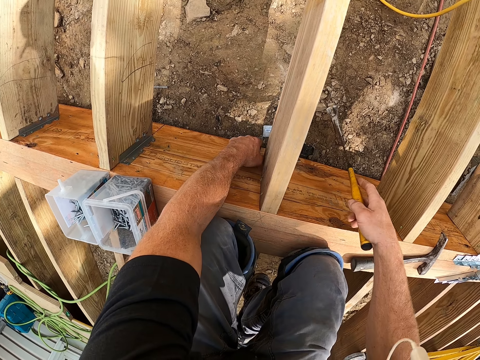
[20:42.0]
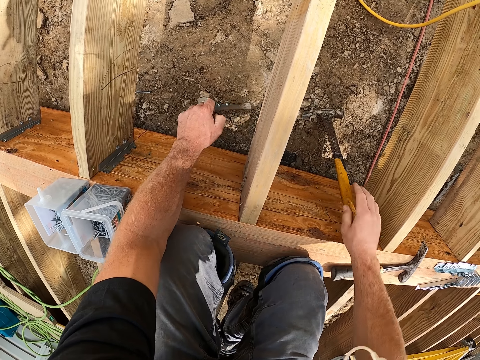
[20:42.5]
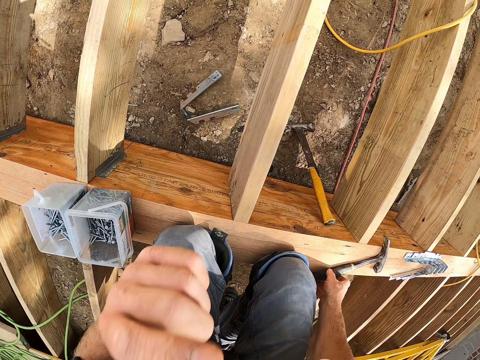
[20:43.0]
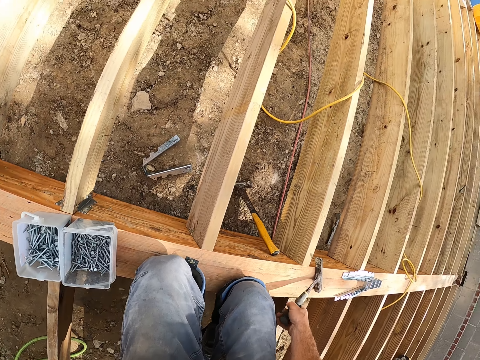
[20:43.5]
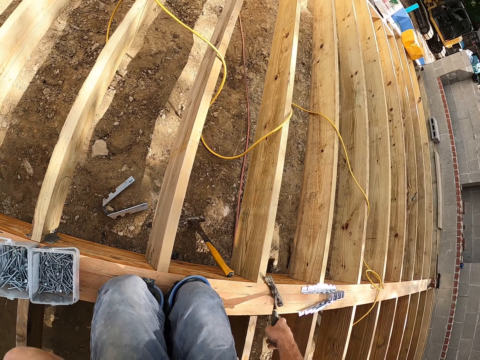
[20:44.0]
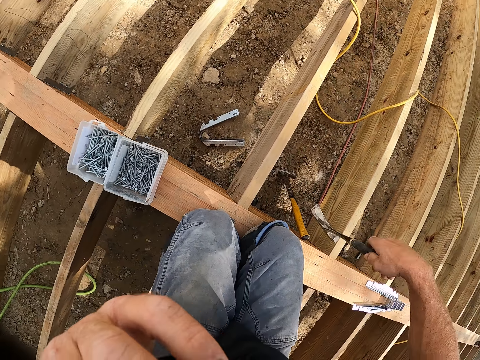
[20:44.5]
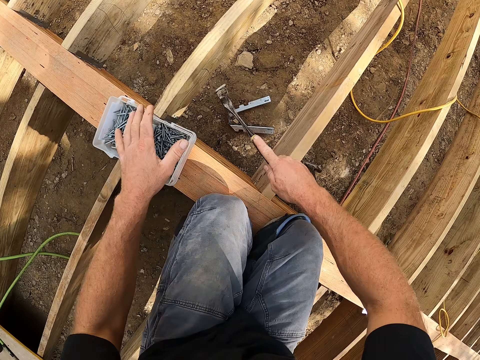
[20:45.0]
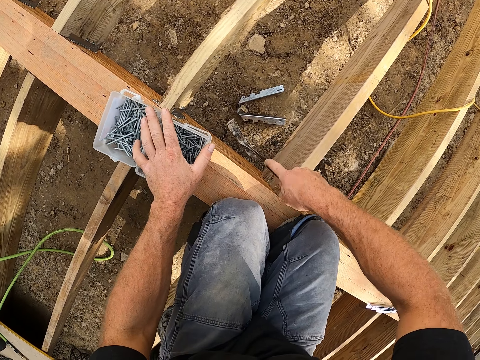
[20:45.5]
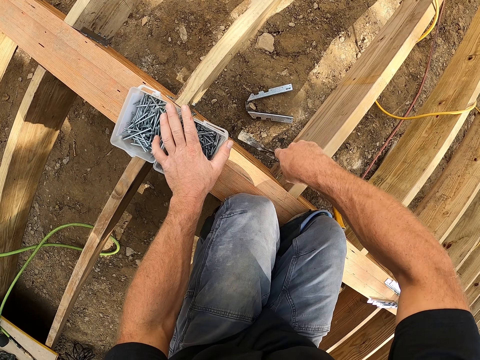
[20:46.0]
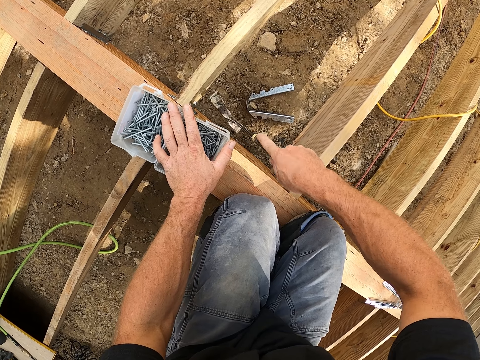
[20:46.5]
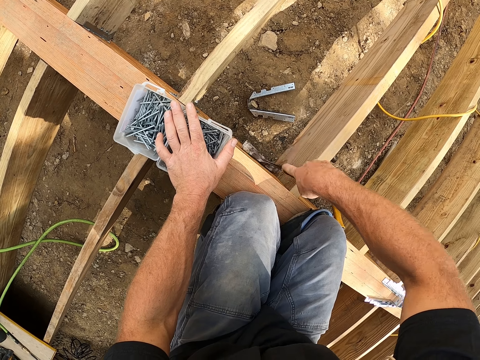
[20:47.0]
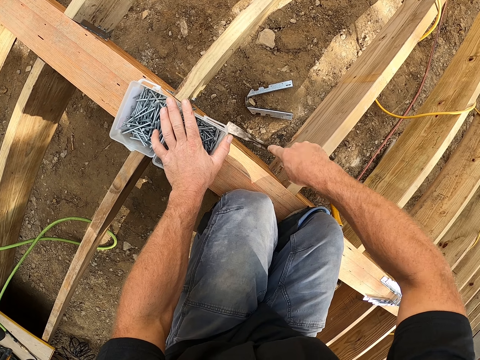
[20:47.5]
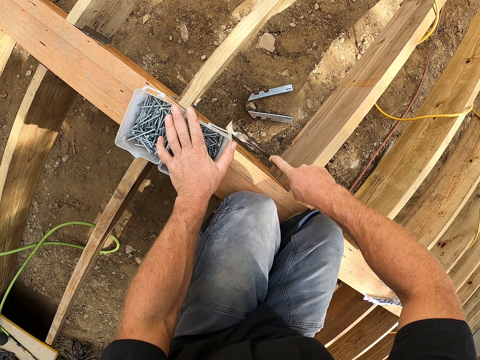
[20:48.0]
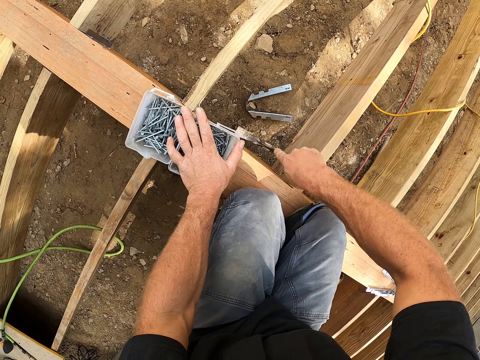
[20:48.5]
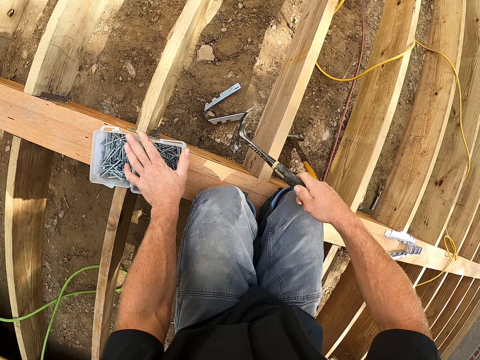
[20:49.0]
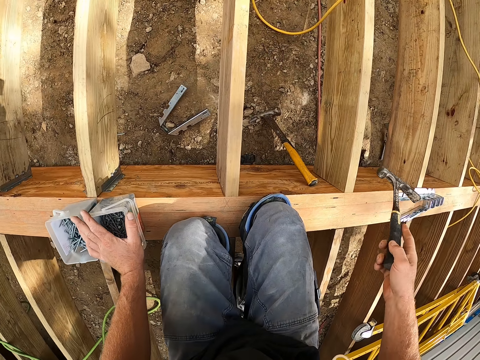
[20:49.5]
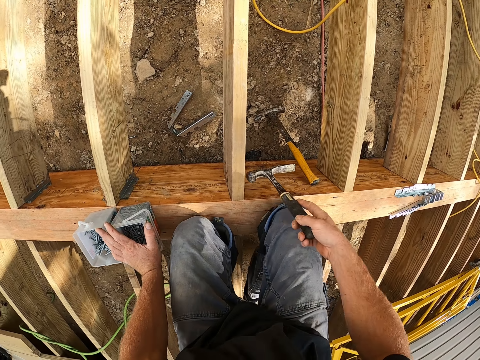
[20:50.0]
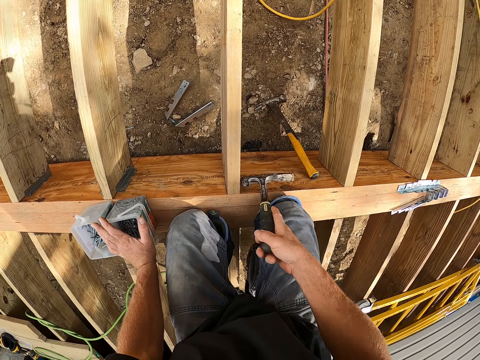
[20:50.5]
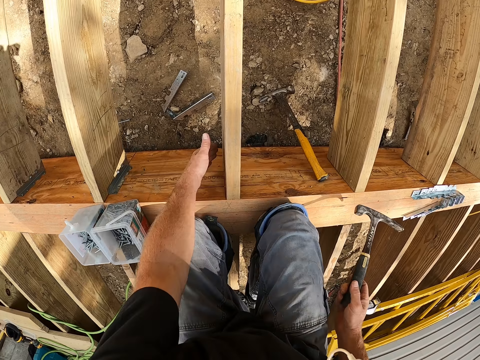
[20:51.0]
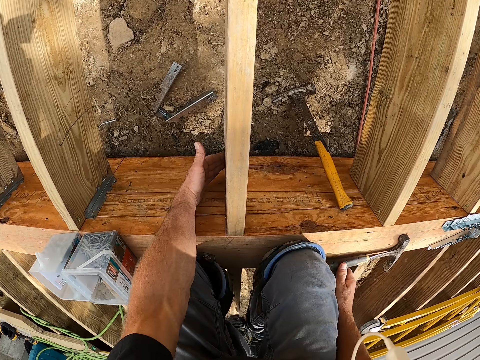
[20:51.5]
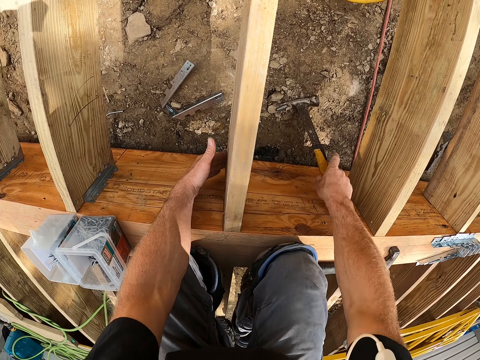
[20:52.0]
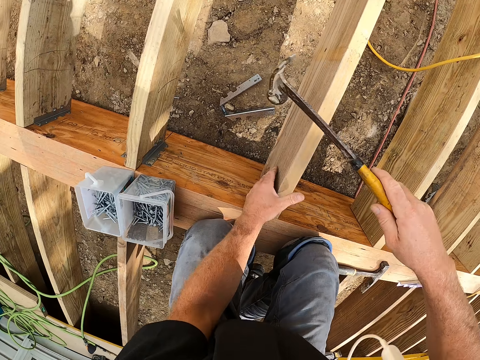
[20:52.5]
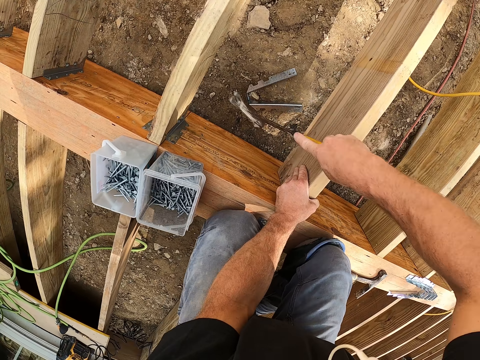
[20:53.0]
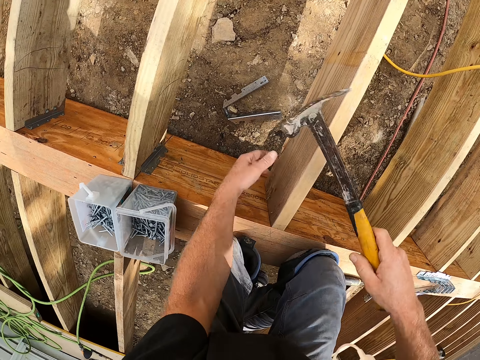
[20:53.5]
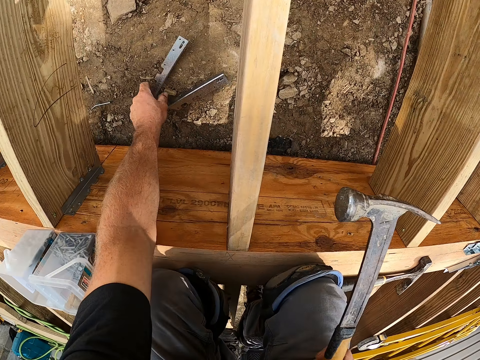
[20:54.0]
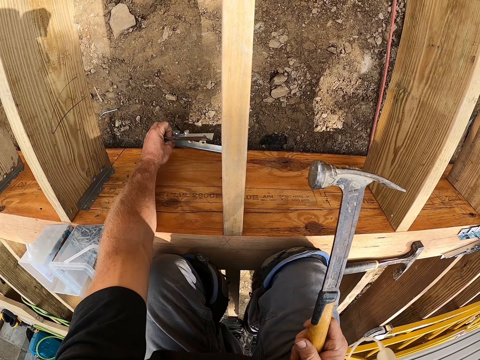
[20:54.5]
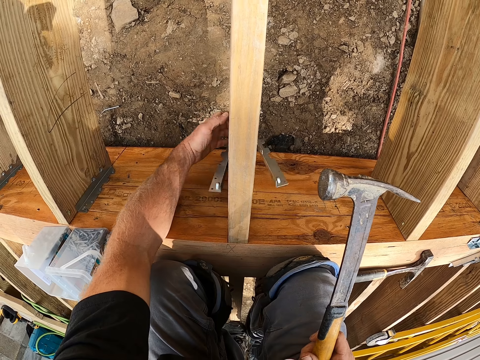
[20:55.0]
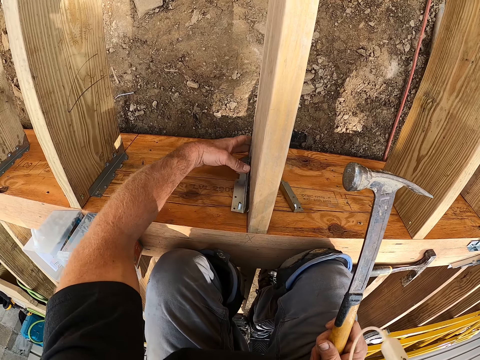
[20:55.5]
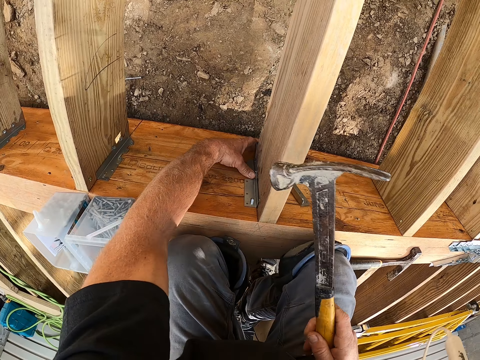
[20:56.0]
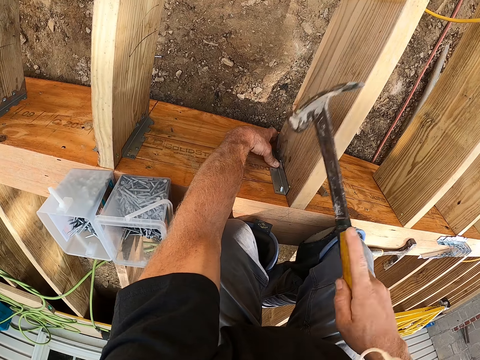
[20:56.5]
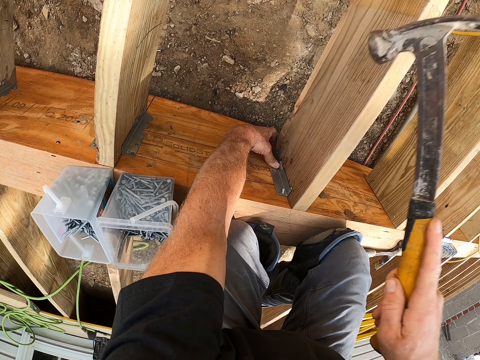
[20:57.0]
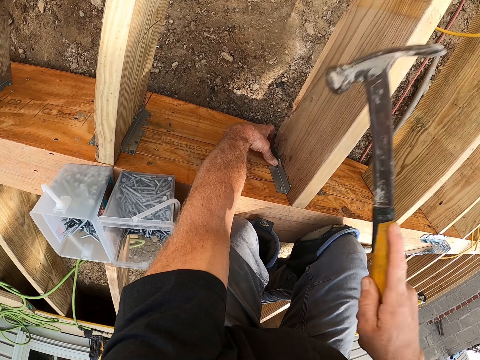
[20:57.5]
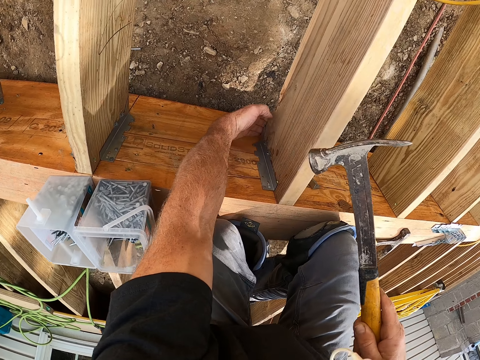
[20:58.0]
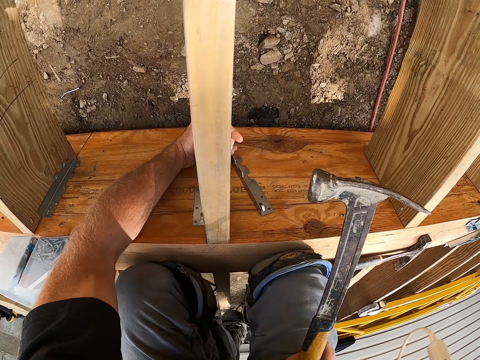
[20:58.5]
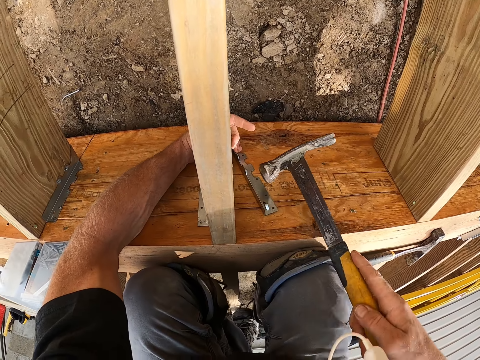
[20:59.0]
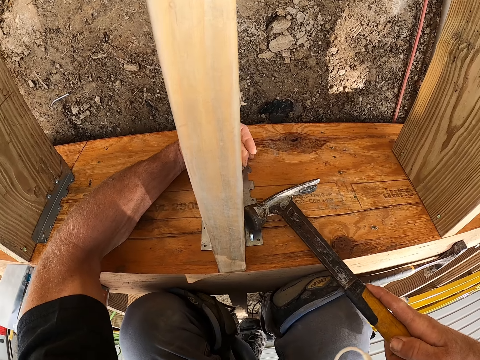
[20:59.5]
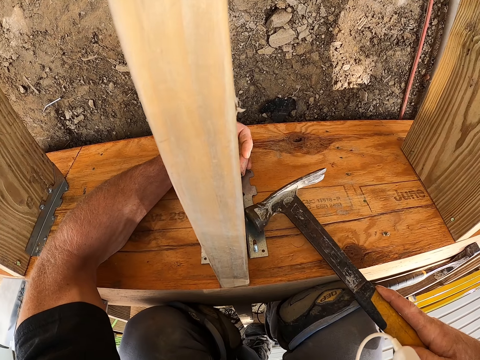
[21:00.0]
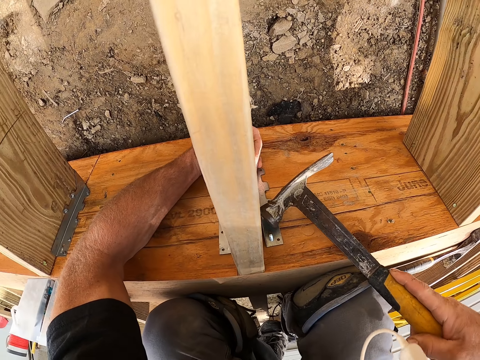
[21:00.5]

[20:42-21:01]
The camera wearer places the hammer on the ground. They place the hinge on the ground. They wipe the face. They look around the compound. They hammer the timber. They drive the nails. They pick the hammer. They hammer the timber. They pick the hinge. They fix the hinge on the timber. They put the hinges on the timber. They hammer the hinge. They fix the hinges.

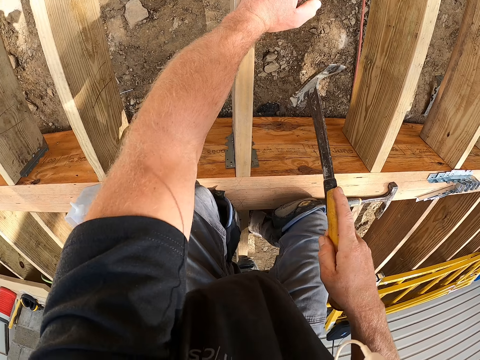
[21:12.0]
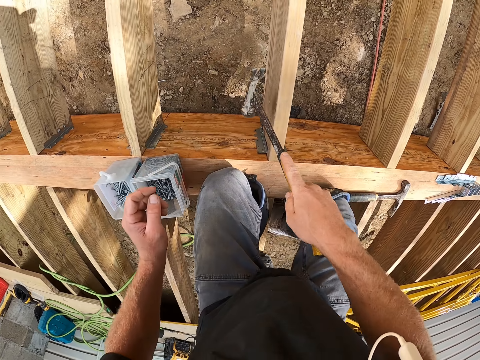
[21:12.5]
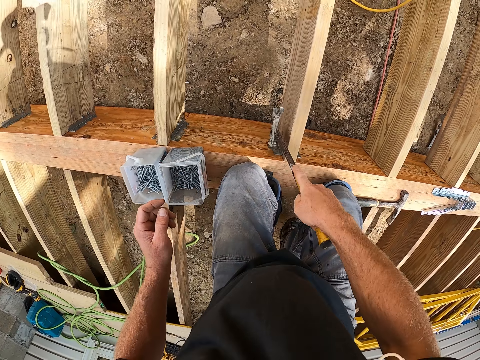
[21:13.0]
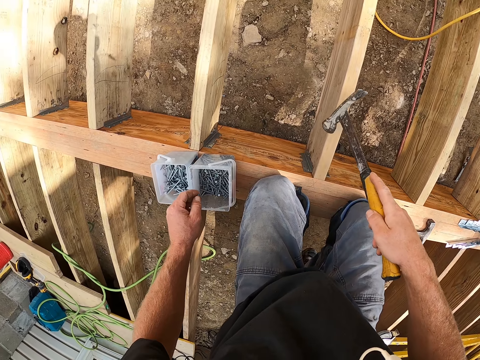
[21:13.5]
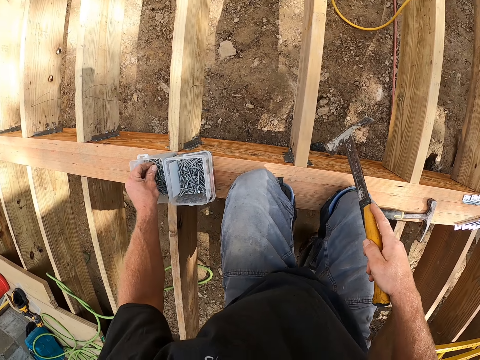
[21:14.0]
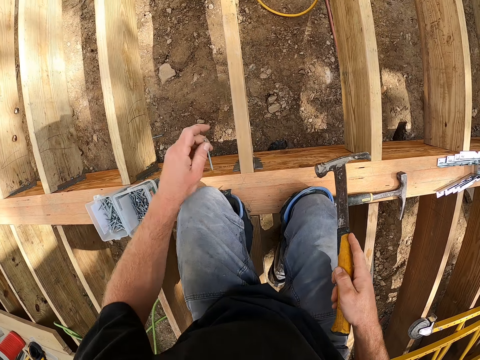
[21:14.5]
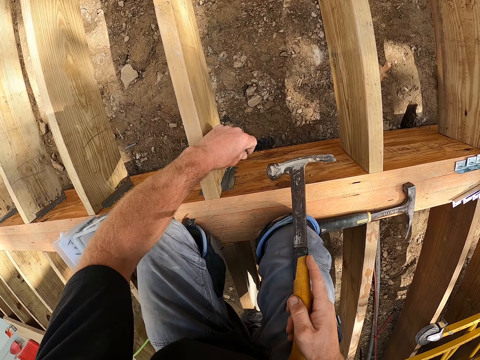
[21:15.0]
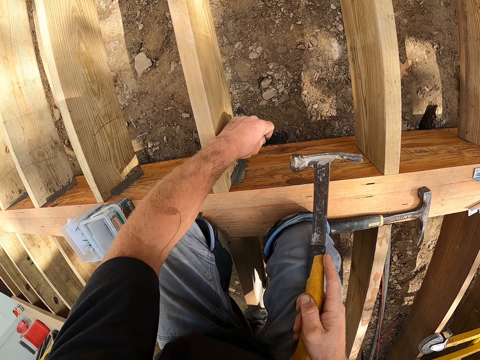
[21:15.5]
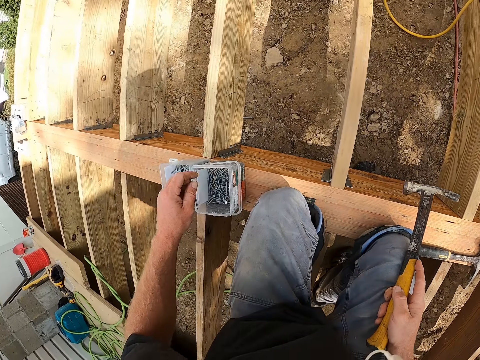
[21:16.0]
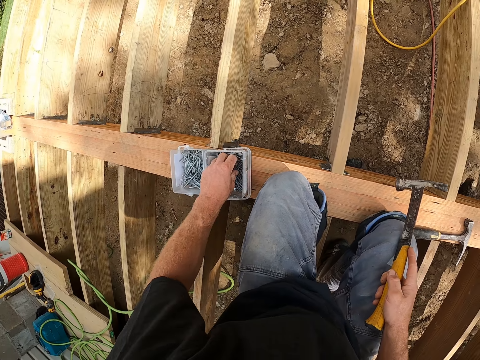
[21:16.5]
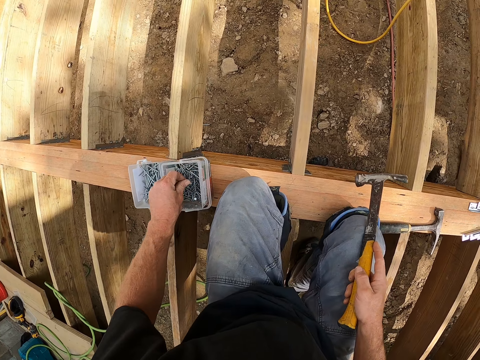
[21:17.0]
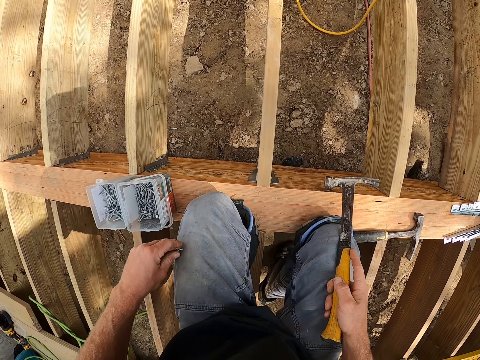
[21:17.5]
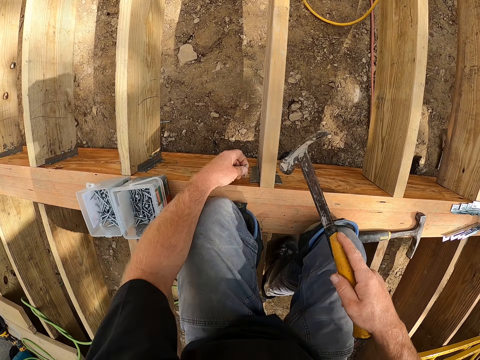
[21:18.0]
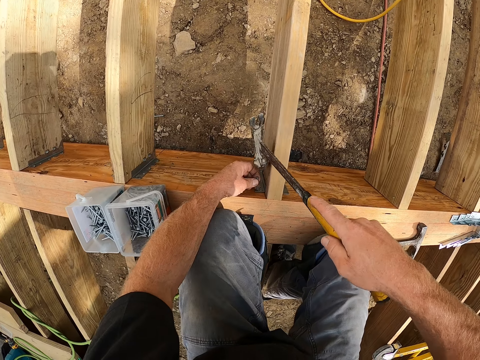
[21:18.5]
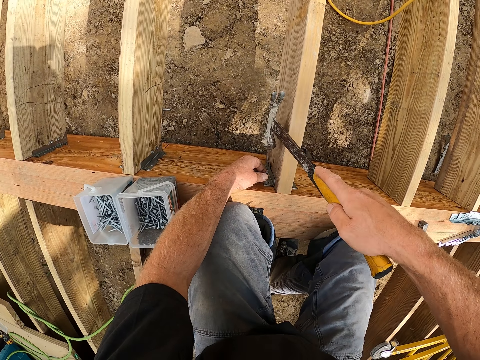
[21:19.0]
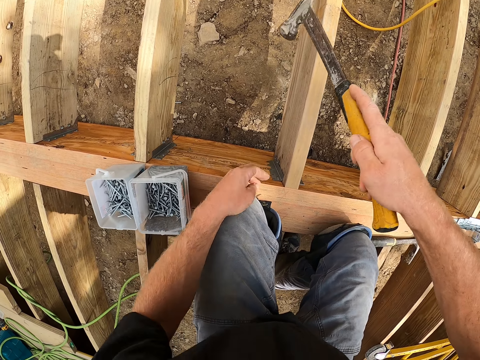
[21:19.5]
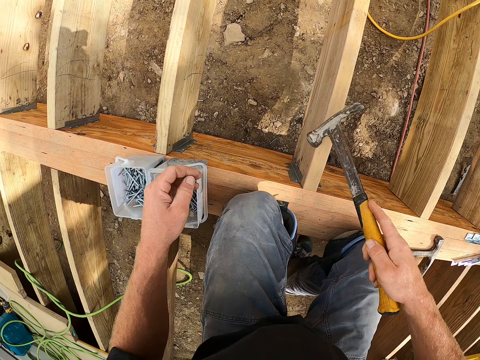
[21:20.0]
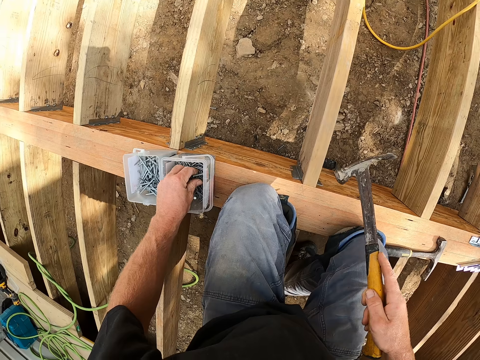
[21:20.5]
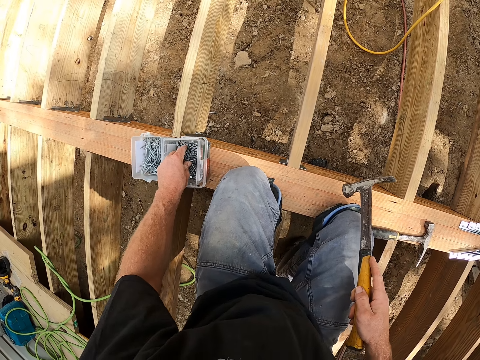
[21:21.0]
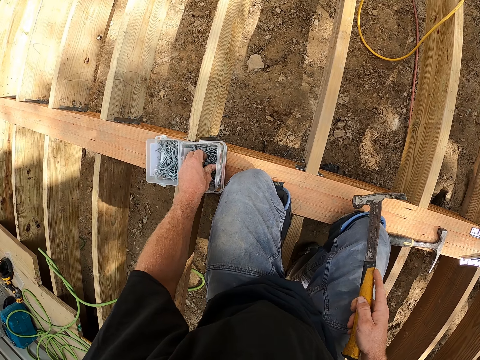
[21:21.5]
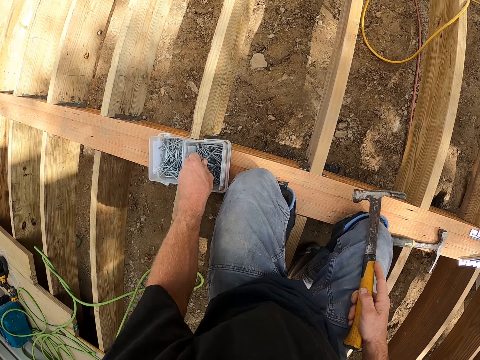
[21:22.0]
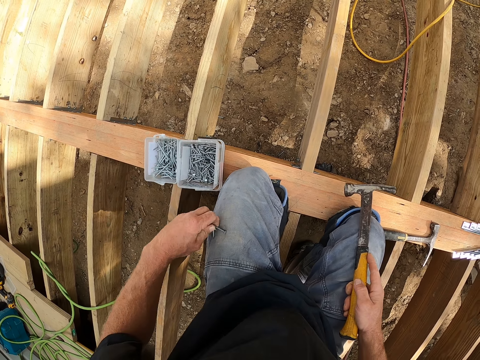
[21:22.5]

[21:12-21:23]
The camera wearer picks the nails in the container. They drive the nails on the hinges with a hammer. They pick the nails. They hammer the hinge. They drive the nails on the hinges with the hammer. They pick the nails in the container.
